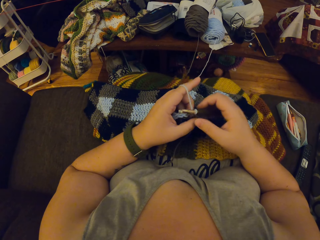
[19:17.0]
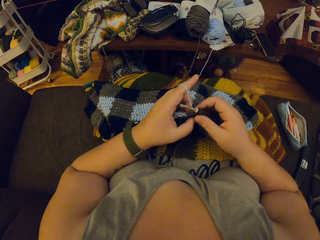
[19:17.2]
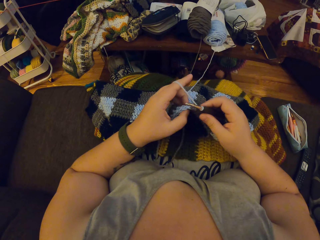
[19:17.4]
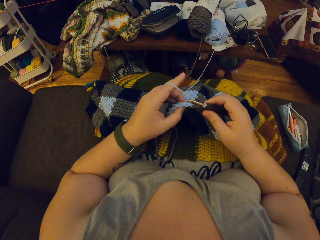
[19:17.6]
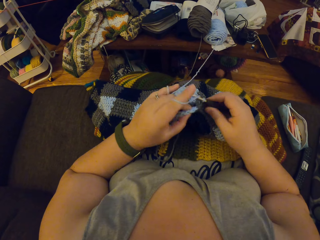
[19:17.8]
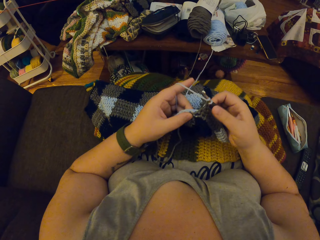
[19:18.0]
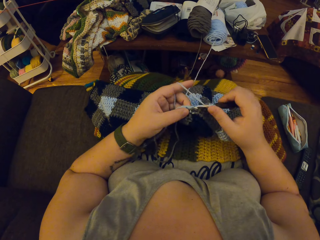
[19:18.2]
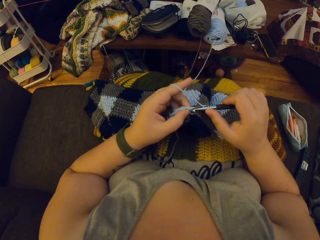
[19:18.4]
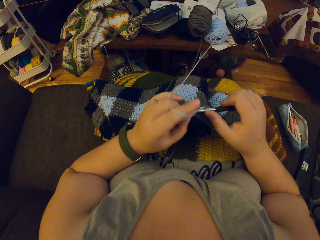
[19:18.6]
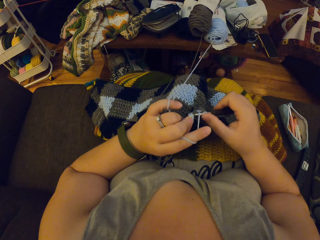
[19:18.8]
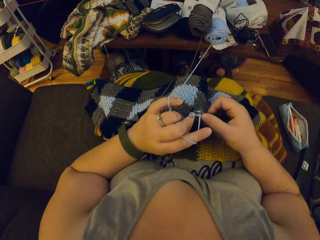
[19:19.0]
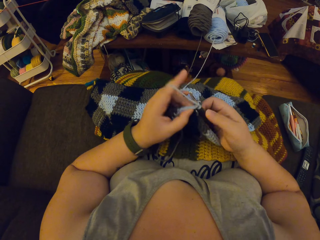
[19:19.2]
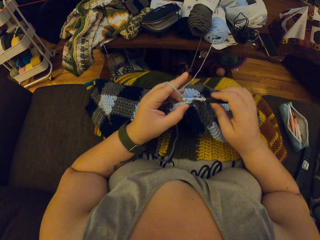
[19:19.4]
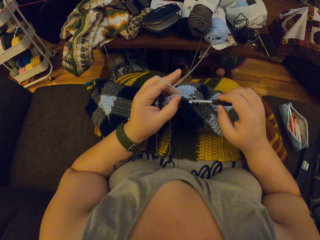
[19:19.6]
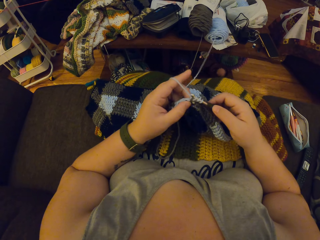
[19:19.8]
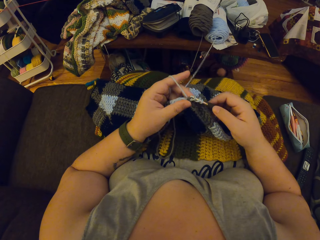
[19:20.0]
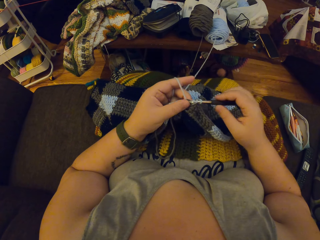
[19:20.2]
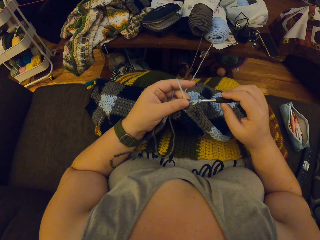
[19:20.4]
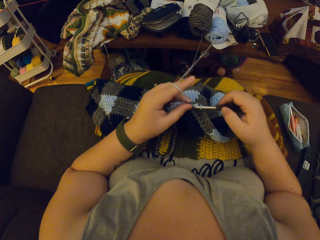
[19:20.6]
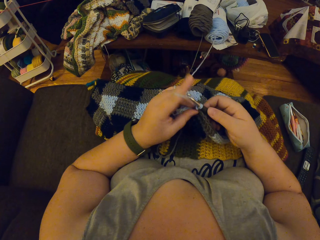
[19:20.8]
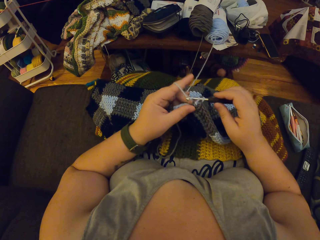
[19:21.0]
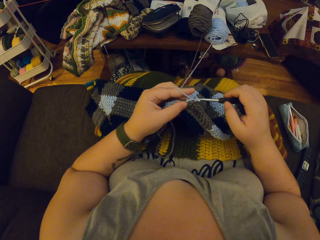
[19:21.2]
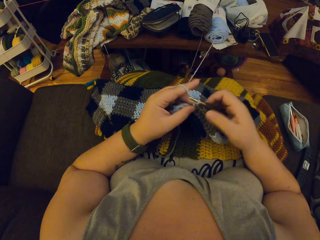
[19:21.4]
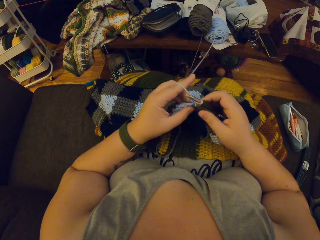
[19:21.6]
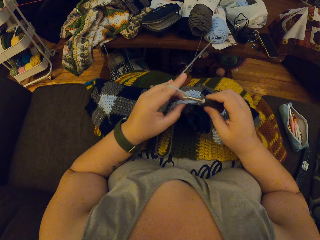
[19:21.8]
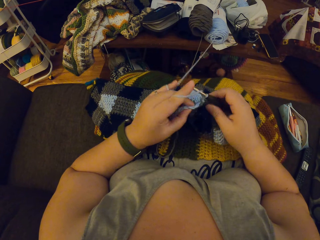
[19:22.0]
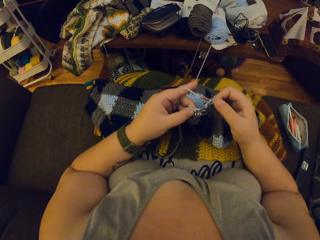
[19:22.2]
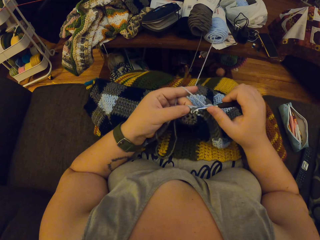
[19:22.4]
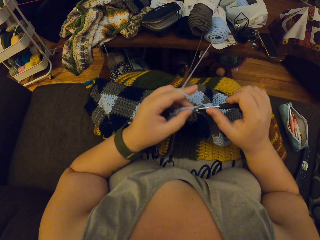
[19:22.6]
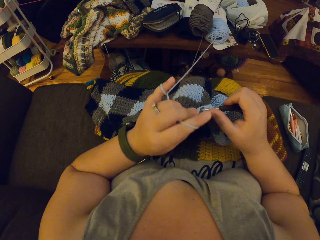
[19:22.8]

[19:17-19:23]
The camera wearer knits the fabric with the hooked needle.

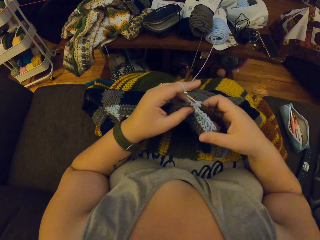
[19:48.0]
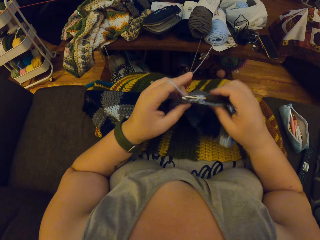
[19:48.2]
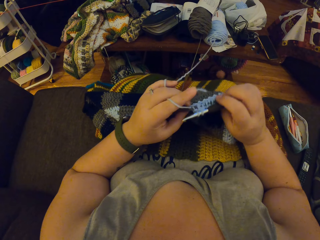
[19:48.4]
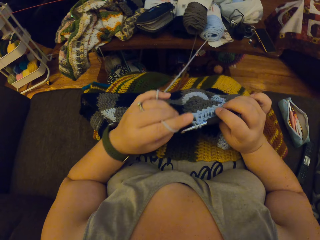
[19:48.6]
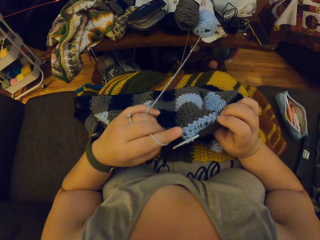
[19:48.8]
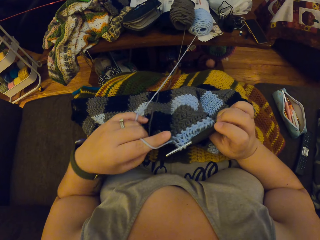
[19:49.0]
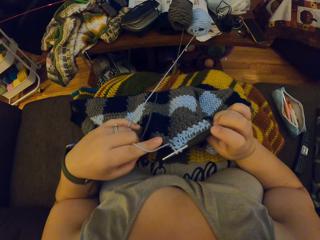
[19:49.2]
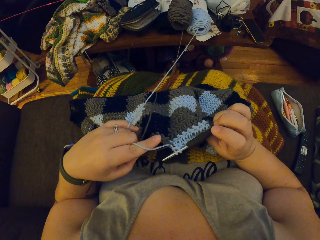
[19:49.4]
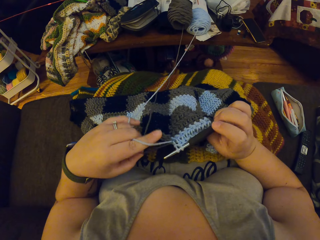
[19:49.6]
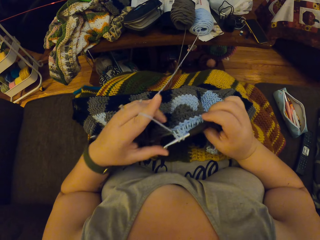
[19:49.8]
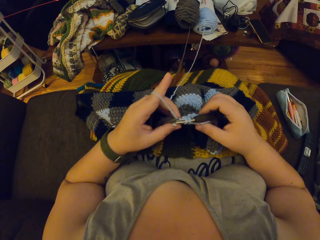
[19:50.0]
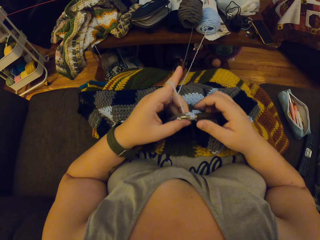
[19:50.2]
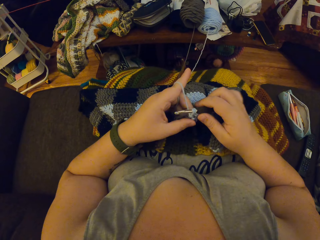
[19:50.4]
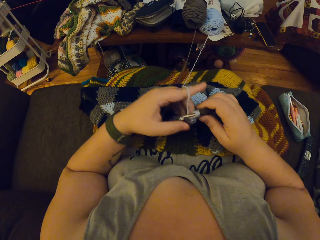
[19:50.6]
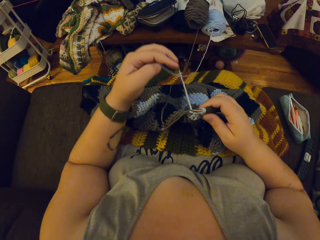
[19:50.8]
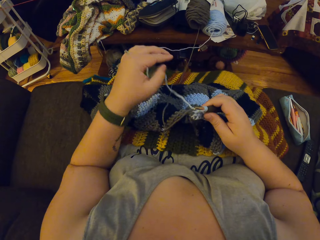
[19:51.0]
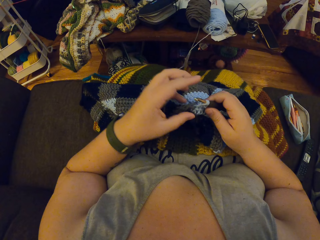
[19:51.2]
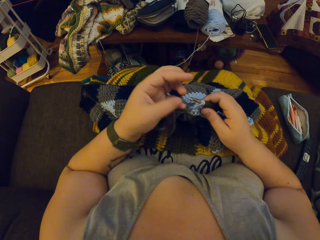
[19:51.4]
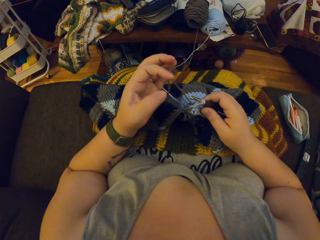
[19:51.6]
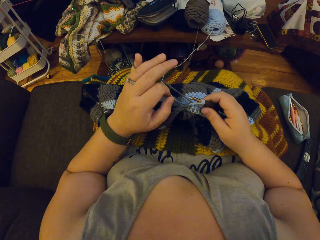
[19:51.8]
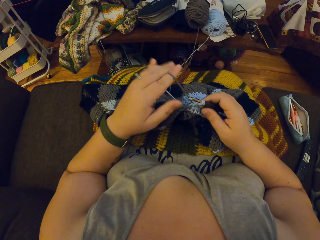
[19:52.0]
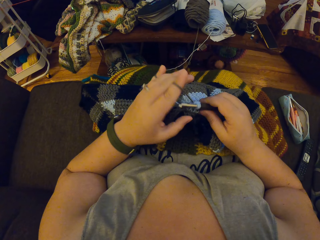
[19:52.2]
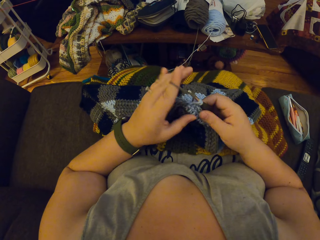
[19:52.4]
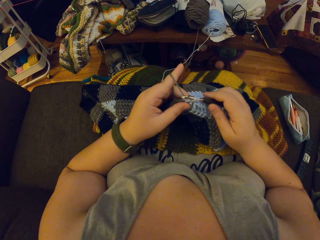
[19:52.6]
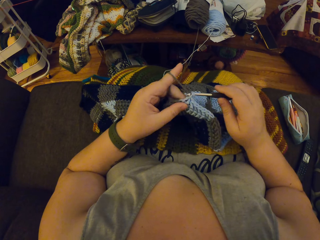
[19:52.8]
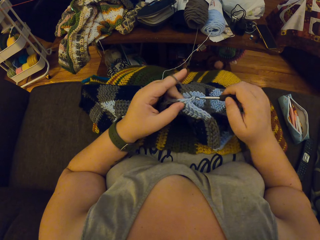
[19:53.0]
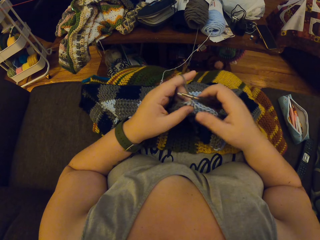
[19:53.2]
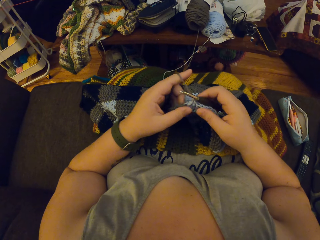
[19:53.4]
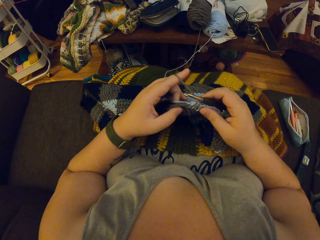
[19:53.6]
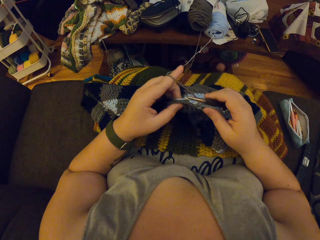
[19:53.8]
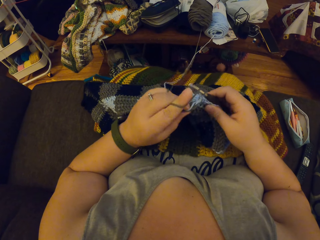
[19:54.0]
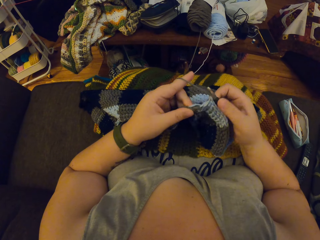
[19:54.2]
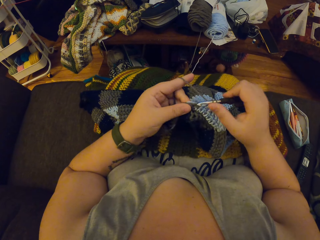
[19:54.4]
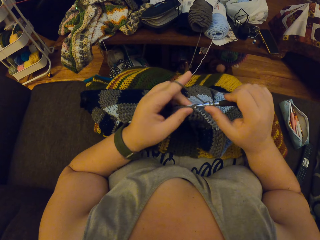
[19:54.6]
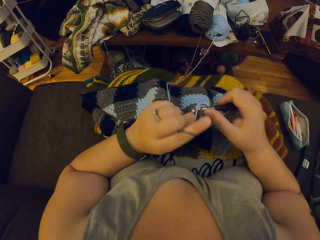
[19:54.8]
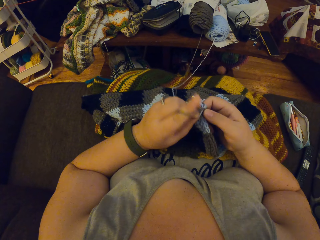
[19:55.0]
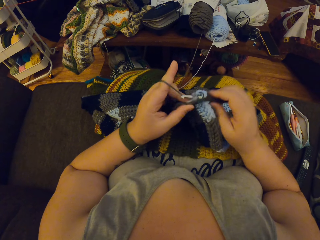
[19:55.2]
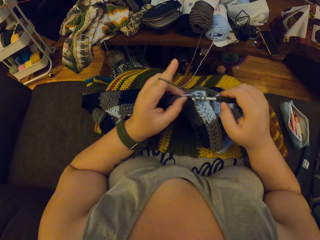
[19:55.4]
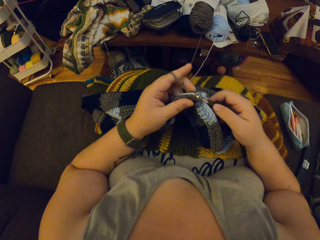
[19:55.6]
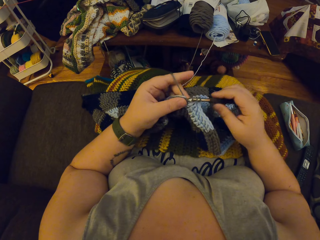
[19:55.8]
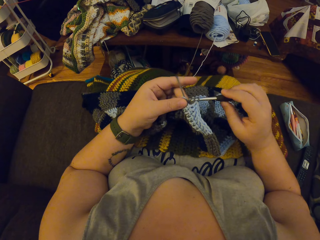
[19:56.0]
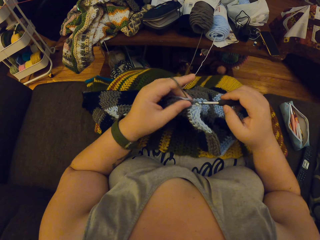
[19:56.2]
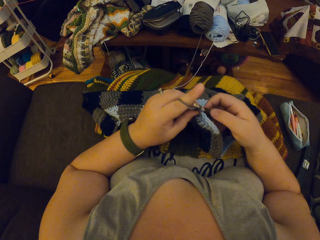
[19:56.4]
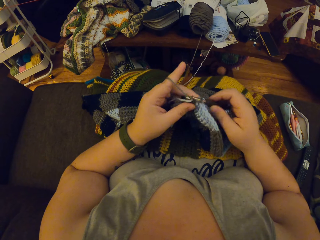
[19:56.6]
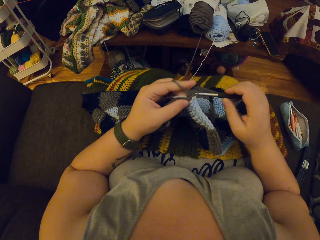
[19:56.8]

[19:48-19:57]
The camera wearer straightens the fabric. They knit the fabric with the hooked needle.

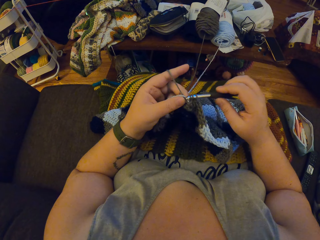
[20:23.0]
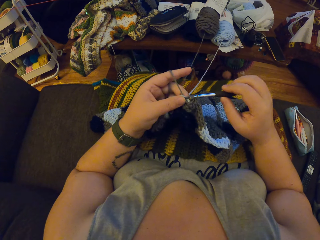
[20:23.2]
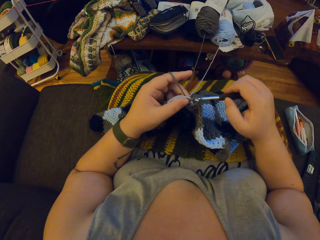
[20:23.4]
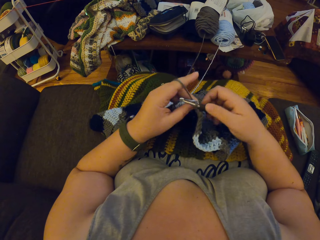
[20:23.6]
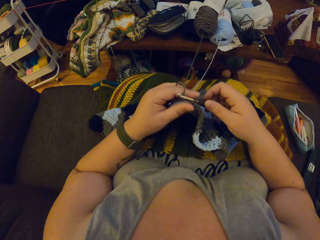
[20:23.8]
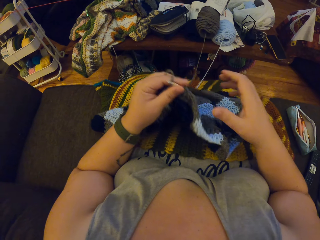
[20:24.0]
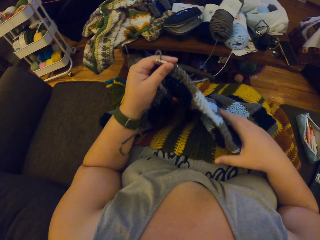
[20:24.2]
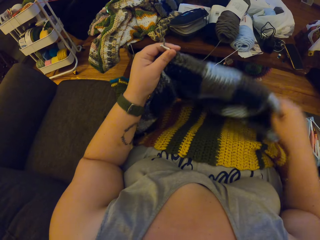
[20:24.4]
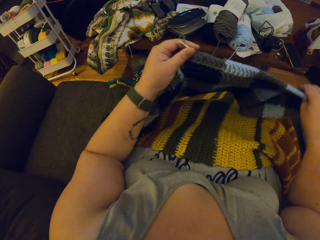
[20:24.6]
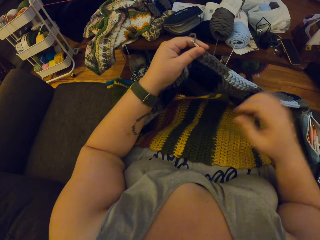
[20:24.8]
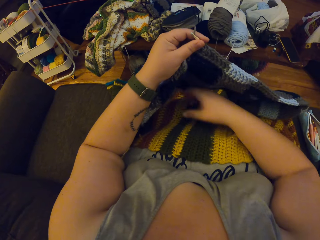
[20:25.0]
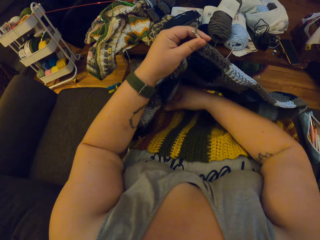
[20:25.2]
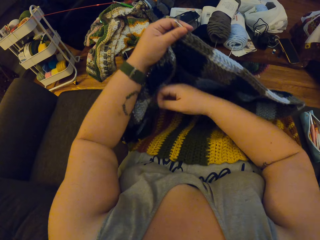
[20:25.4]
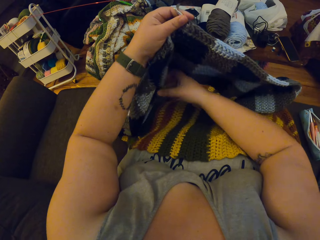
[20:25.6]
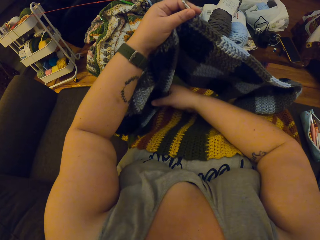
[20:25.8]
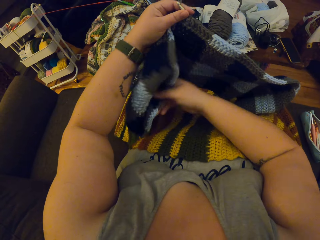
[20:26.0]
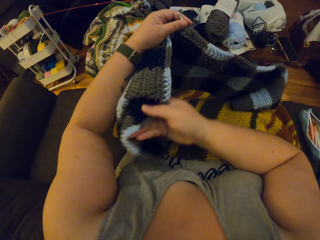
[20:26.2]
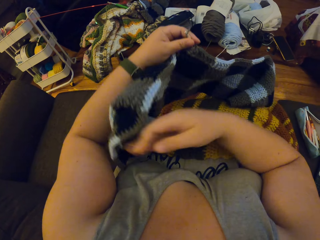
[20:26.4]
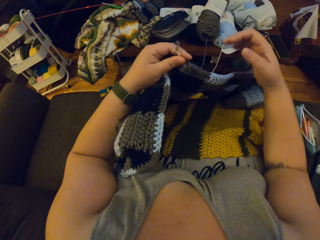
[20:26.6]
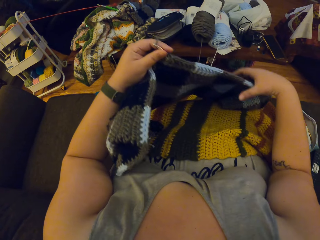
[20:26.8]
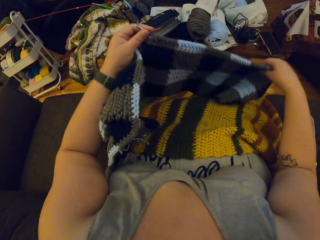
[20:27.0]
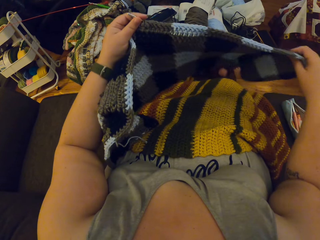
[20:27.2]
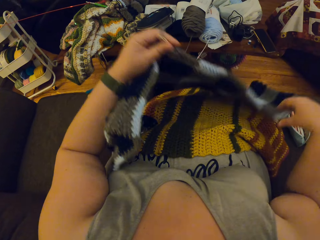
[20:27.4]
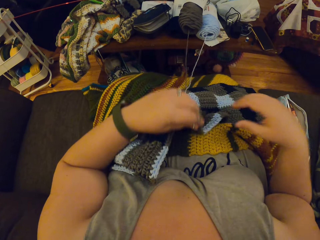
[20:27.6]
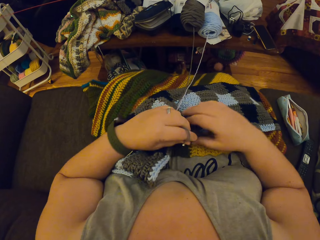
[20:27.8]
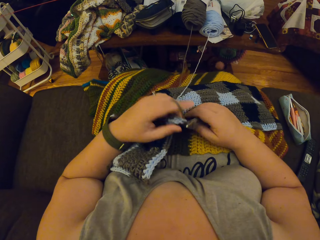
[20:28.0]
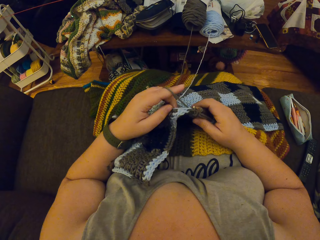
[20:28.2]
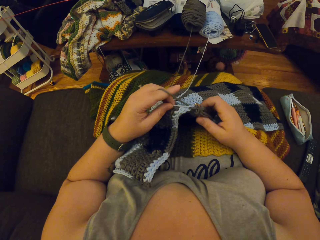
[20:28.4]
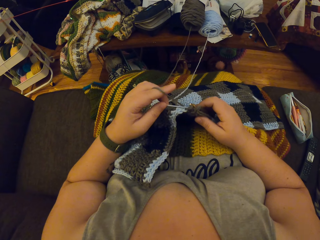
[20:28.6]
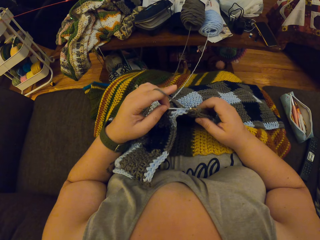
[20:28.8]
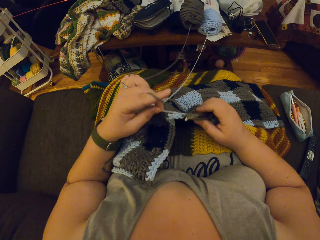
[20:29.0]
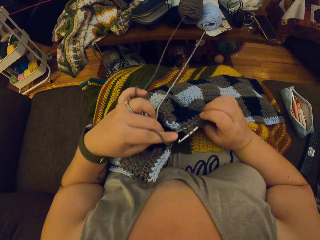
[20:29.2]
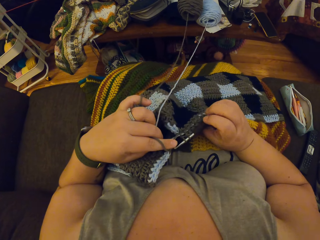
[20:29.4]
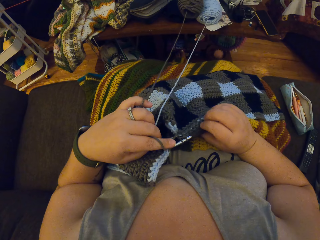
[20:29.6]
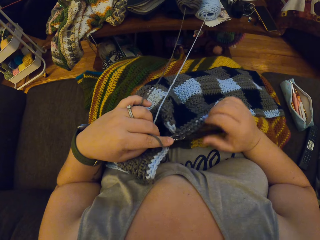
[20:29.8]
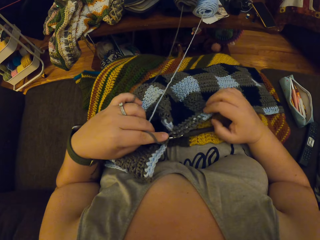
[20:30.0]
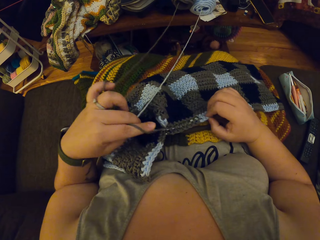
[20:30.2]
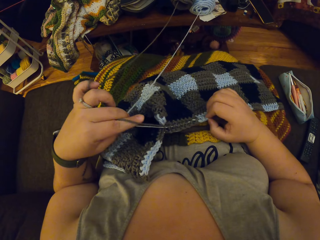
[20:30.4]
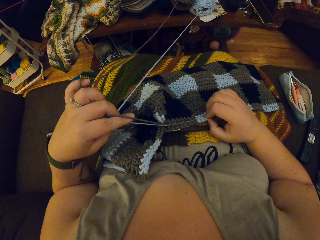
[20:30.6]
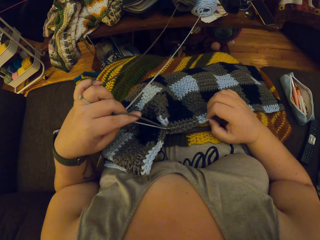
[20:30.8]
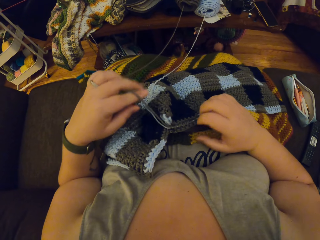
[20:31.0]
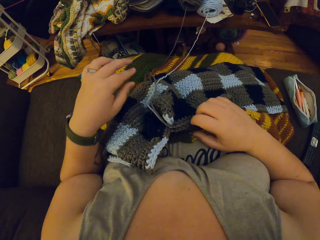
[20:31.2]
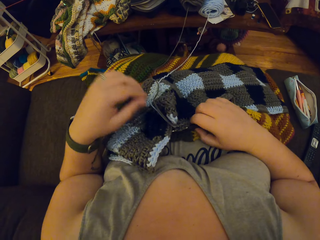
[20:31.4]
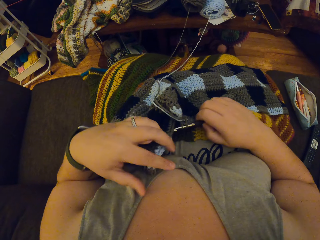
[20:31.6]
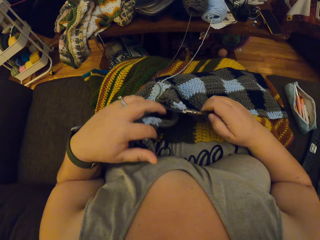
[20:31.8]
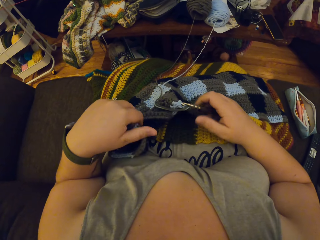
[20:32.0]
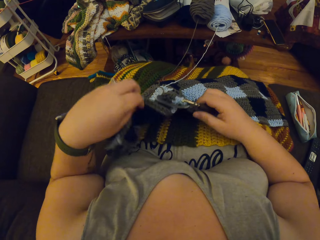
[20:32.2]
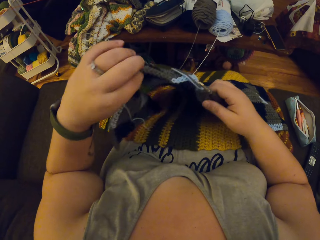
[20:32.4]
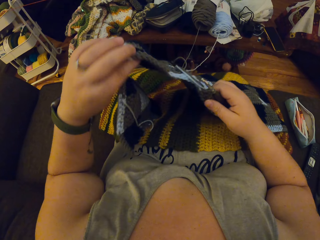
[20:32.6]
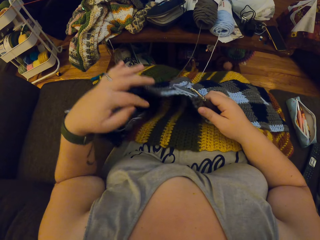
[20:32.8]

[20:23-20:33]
The camera wearer straightens the fabric.
